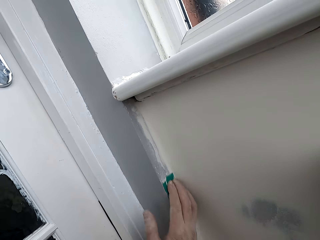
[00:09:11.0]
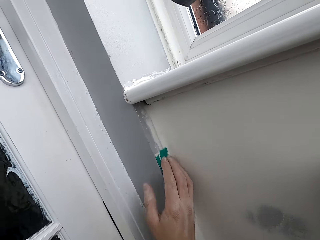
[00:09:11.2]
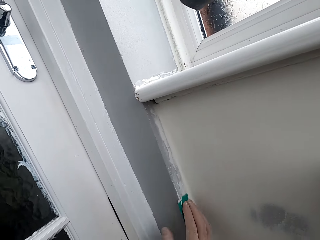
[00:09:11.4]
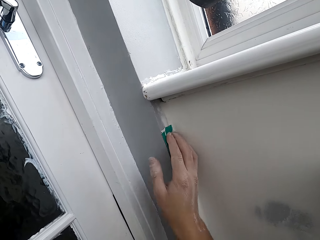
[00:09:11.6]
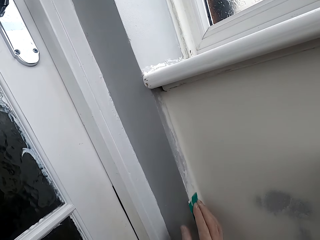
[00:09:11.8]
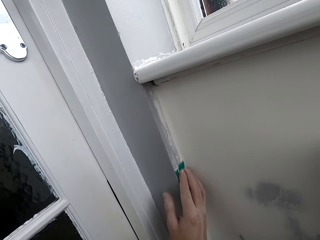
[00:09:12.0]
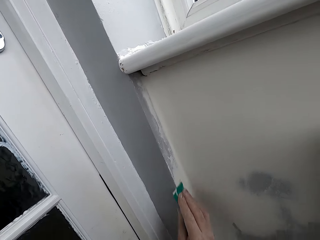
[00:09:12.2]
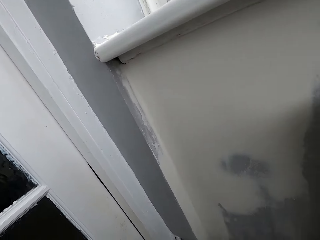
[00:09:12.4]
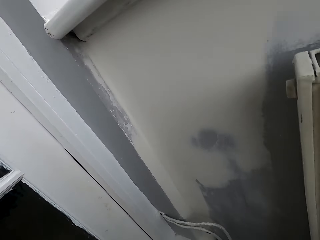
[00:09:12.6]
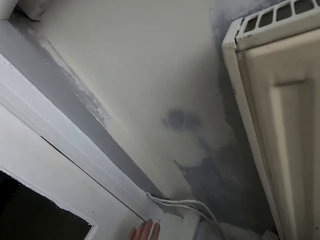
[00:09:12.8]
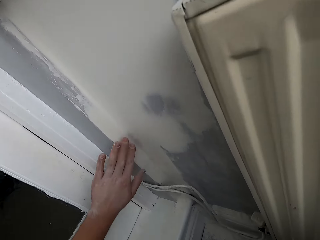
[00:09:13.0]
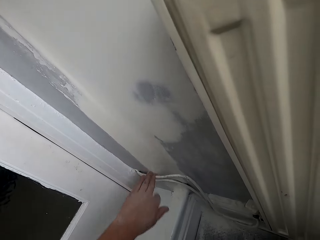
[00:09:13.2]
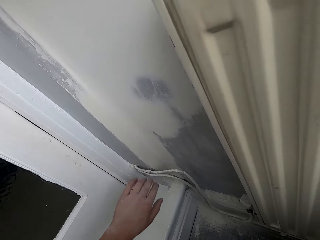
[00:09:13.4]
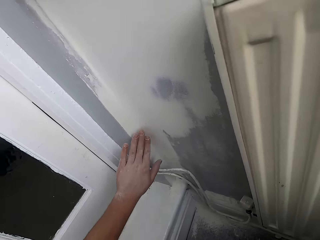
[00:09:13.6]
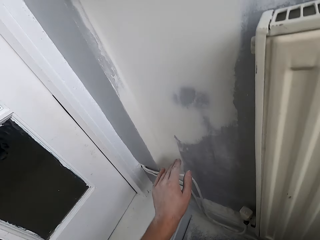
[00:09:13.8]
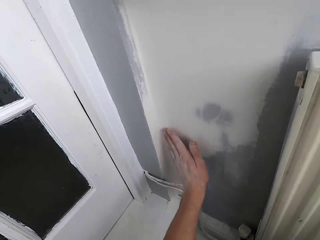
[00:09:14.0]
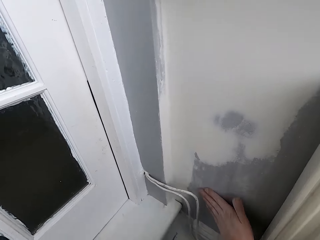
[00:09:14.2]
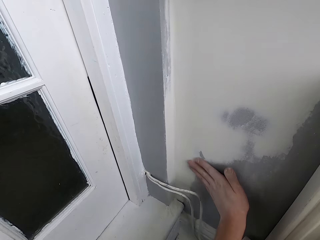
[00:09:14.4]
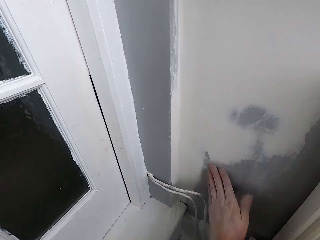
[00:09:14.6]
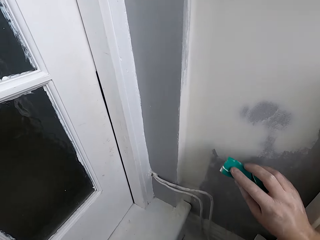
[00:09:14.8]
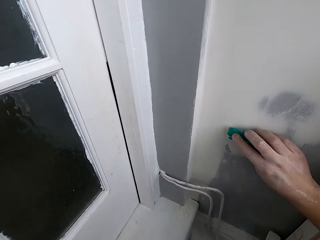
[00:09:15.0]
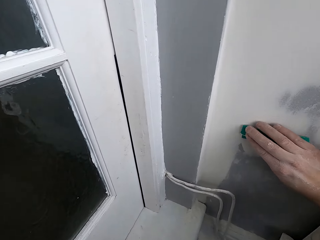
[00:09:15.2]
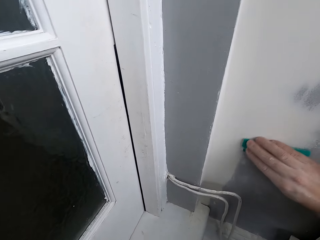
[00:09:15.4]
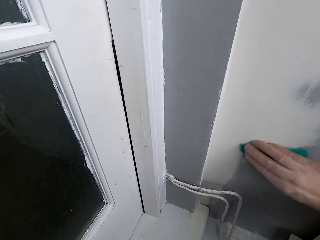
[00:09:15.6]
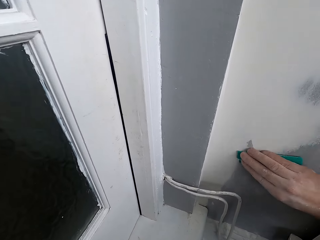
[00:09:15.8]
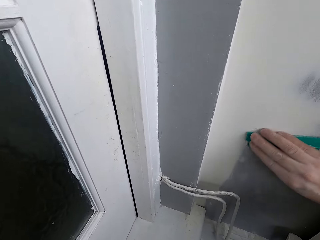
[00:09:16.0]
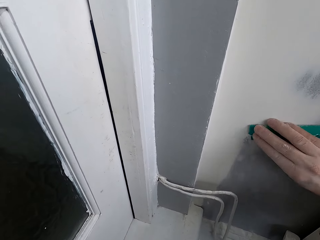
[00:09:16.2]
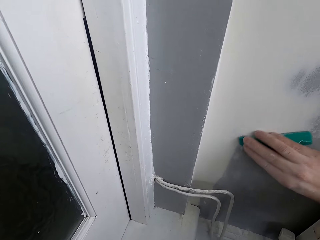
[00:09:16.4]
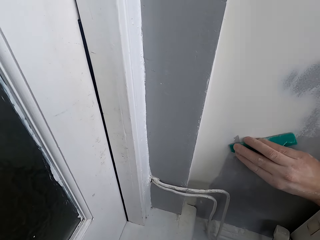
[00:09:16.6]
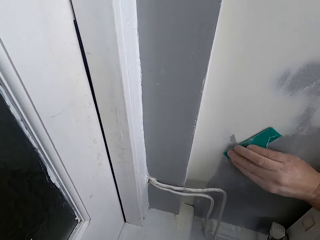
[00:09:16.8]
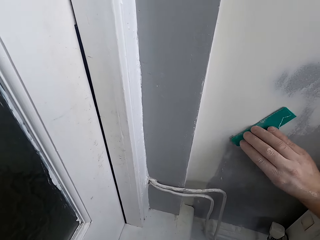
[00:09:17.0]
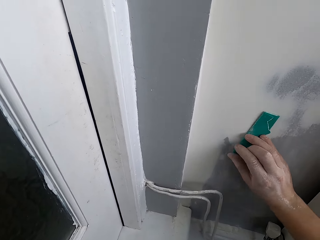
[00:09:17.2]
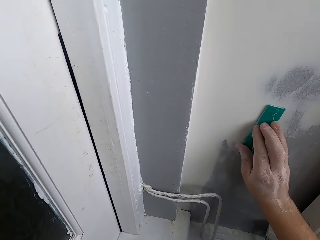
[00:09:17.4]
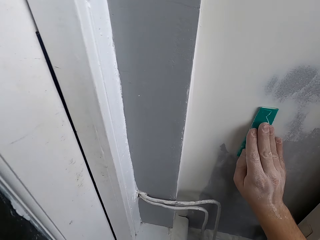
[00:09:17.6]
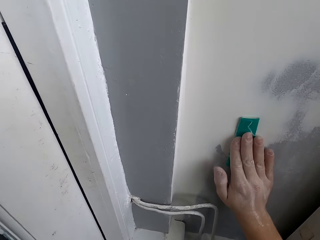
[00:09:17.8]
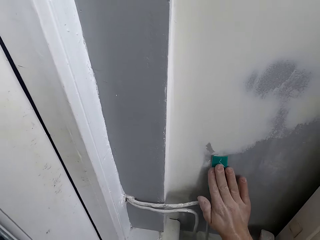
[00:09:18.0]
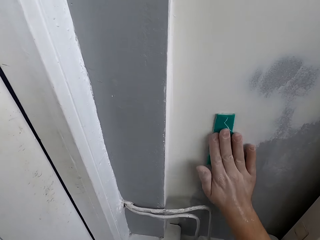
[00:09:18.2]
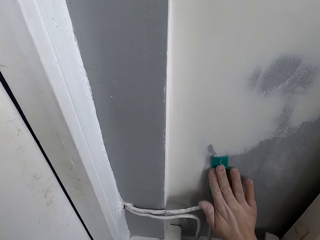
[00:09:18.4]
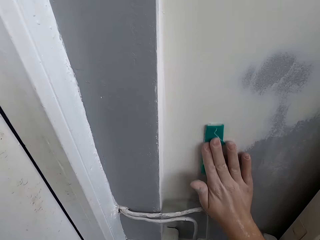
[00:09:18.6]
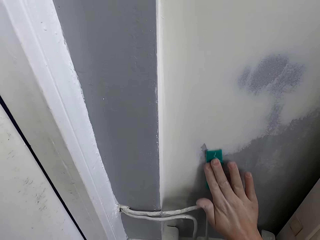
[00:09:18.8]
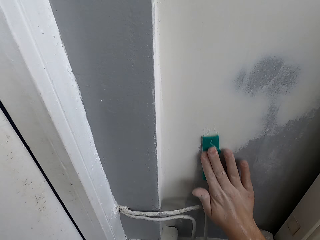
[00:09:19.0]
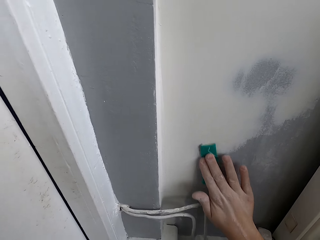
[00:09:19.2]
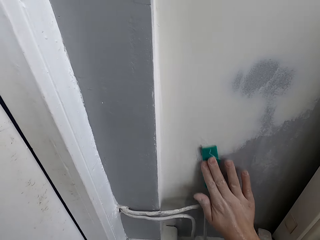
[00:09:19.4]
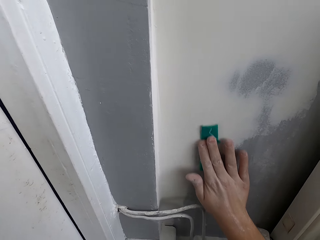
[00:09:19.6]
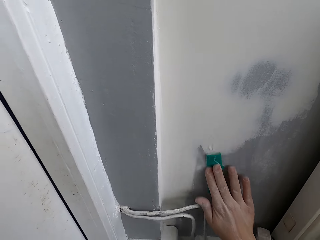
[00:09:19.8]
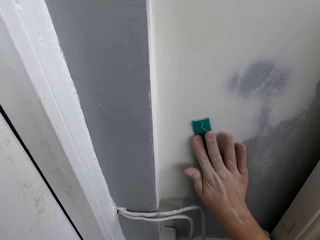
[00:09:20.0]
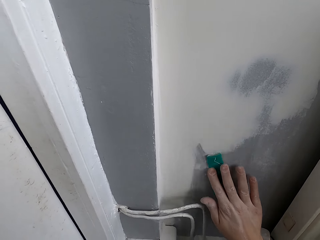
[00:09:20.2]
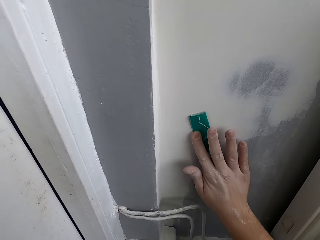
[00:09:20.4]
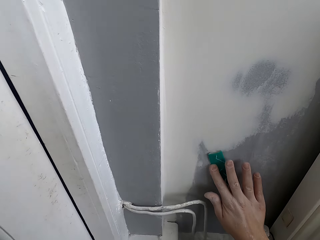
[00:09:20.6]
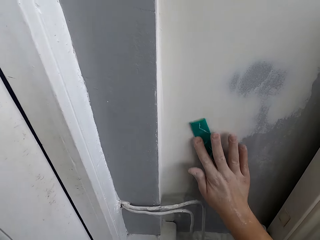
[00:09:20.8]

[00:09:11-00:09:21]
The camera wearer rubs the wall with a hand. They scrub the wall with a scrubber.

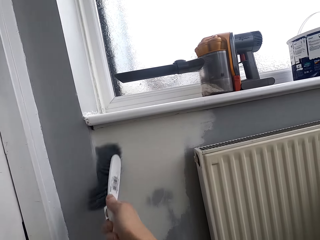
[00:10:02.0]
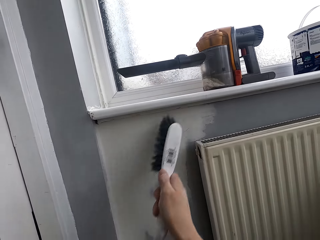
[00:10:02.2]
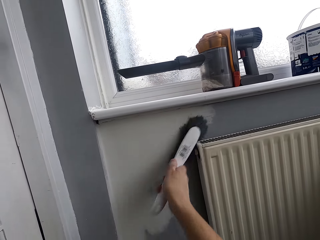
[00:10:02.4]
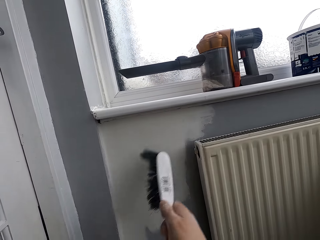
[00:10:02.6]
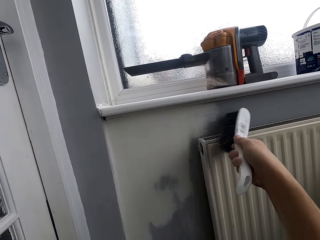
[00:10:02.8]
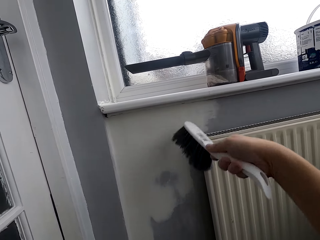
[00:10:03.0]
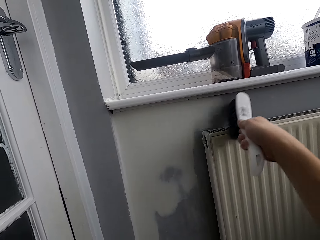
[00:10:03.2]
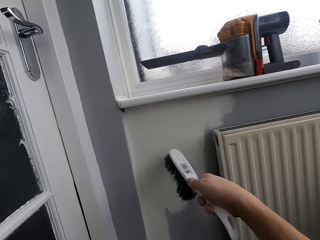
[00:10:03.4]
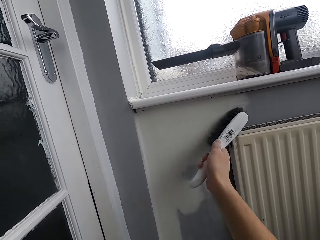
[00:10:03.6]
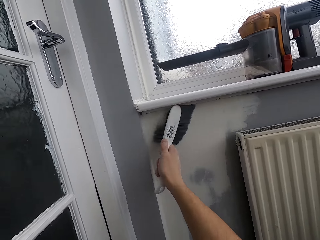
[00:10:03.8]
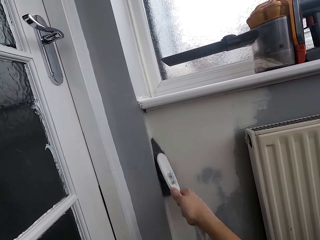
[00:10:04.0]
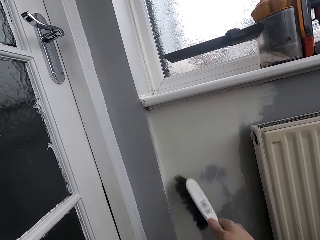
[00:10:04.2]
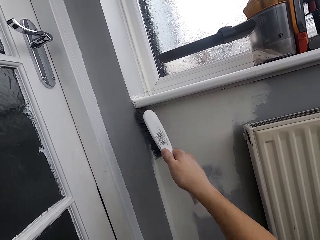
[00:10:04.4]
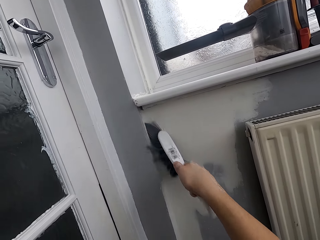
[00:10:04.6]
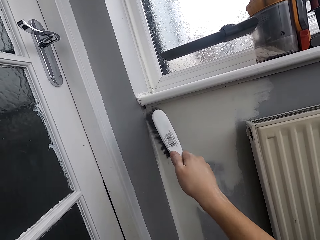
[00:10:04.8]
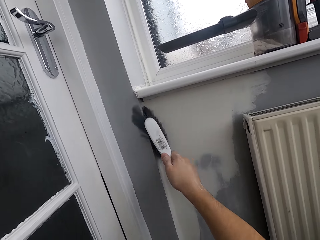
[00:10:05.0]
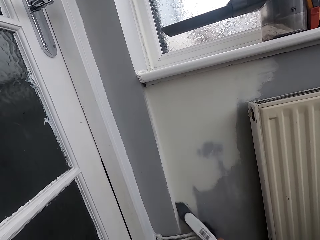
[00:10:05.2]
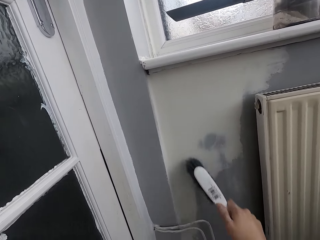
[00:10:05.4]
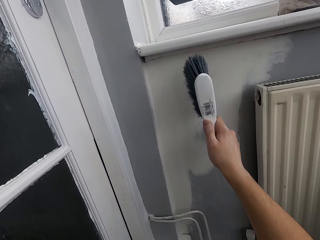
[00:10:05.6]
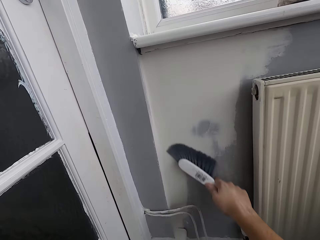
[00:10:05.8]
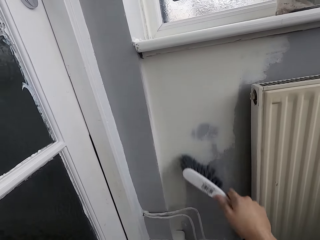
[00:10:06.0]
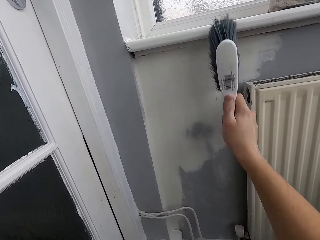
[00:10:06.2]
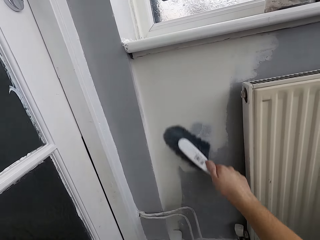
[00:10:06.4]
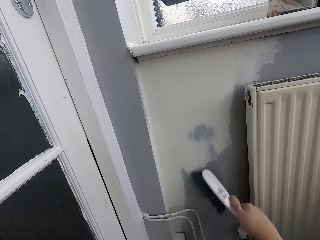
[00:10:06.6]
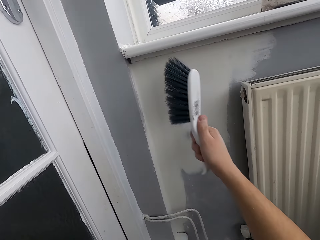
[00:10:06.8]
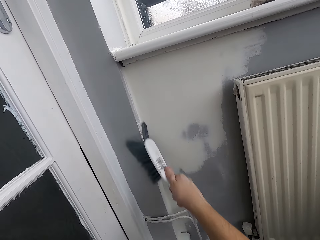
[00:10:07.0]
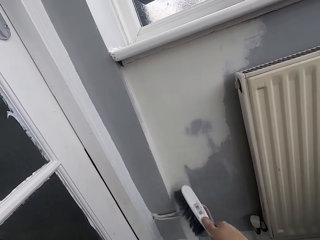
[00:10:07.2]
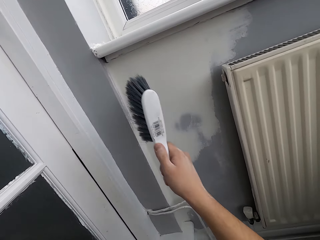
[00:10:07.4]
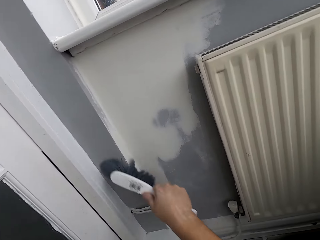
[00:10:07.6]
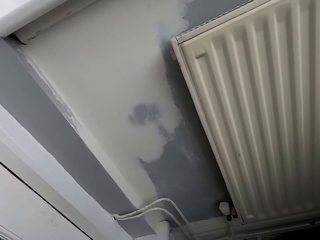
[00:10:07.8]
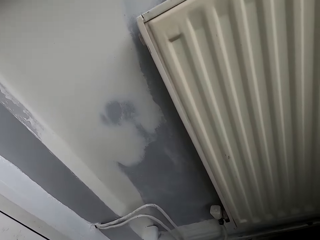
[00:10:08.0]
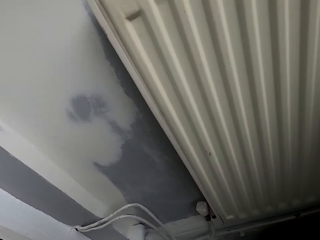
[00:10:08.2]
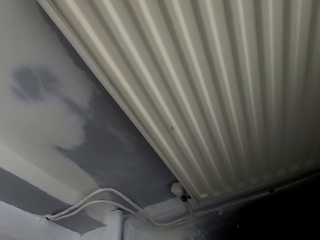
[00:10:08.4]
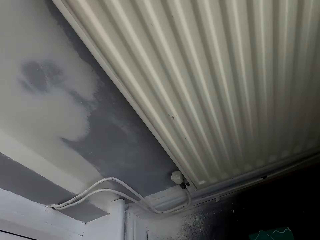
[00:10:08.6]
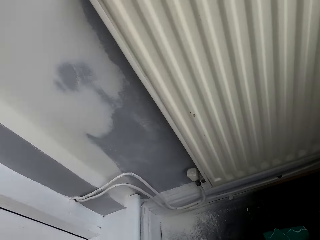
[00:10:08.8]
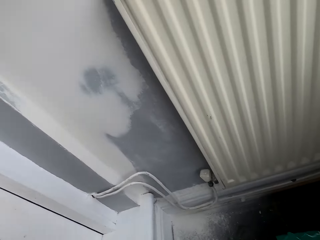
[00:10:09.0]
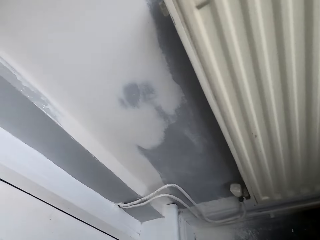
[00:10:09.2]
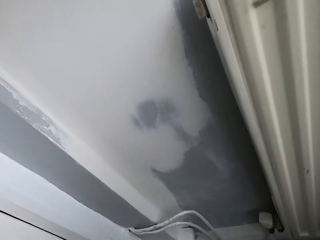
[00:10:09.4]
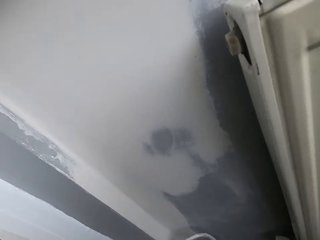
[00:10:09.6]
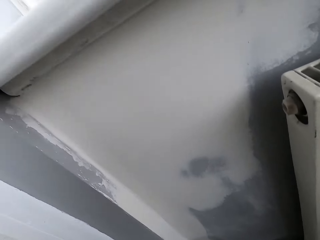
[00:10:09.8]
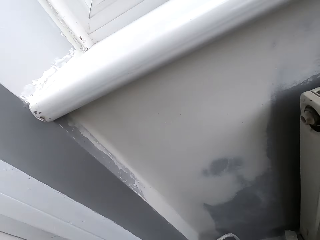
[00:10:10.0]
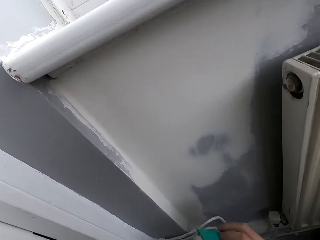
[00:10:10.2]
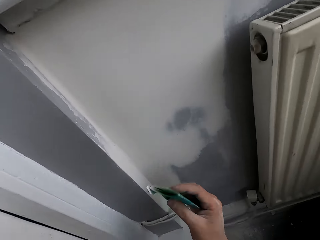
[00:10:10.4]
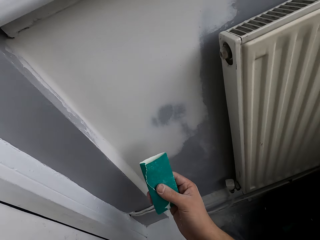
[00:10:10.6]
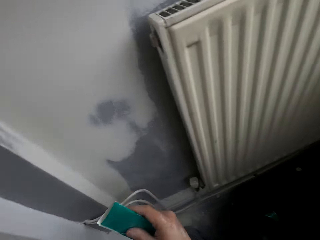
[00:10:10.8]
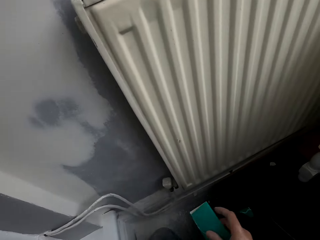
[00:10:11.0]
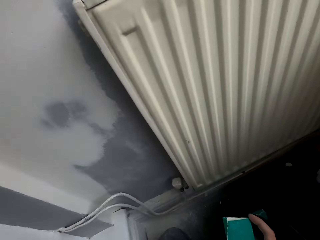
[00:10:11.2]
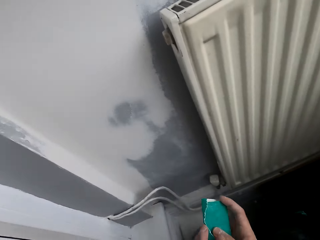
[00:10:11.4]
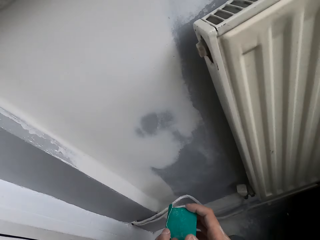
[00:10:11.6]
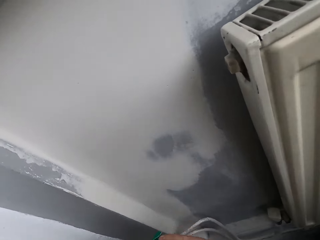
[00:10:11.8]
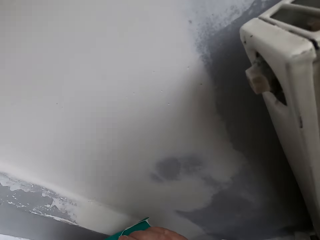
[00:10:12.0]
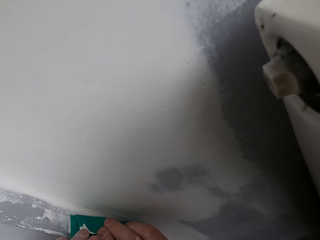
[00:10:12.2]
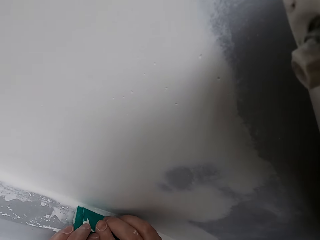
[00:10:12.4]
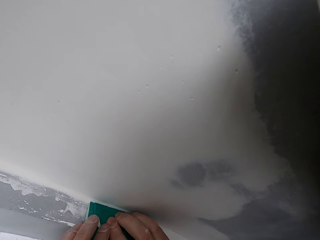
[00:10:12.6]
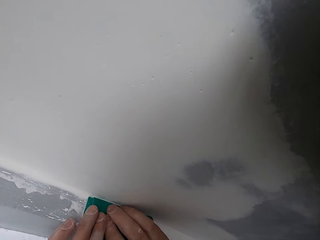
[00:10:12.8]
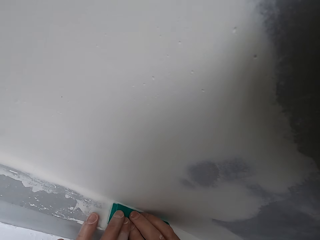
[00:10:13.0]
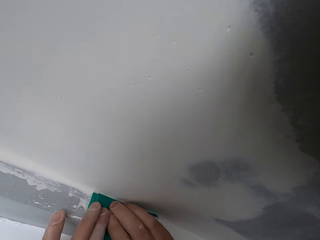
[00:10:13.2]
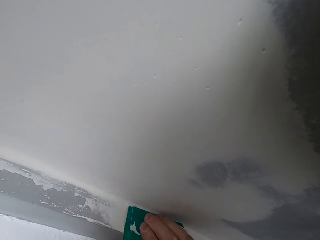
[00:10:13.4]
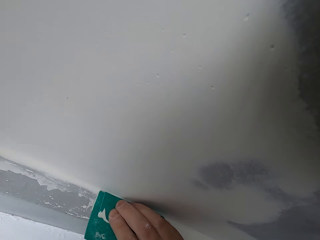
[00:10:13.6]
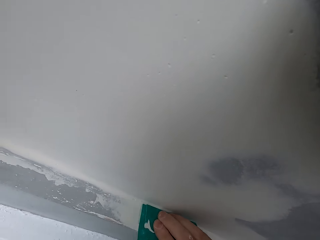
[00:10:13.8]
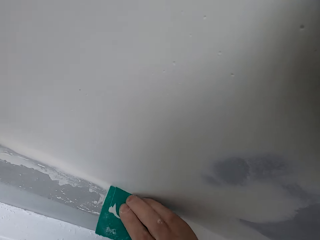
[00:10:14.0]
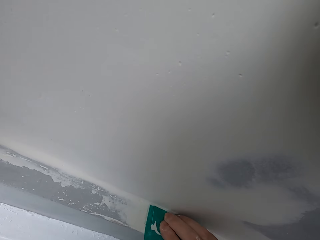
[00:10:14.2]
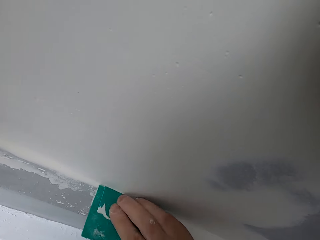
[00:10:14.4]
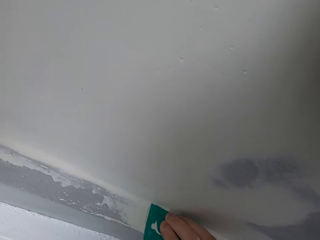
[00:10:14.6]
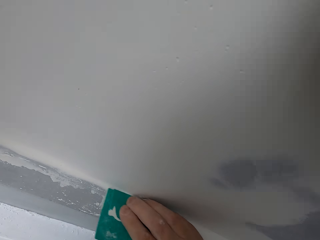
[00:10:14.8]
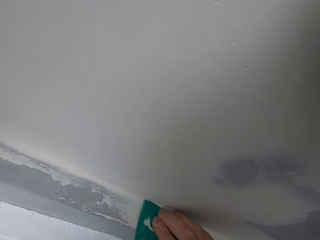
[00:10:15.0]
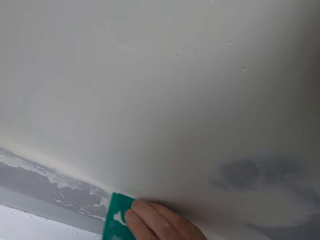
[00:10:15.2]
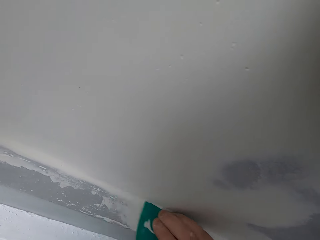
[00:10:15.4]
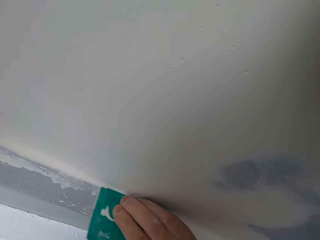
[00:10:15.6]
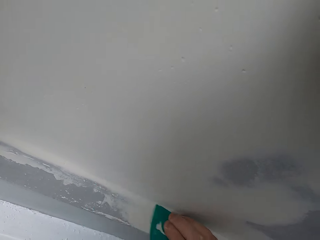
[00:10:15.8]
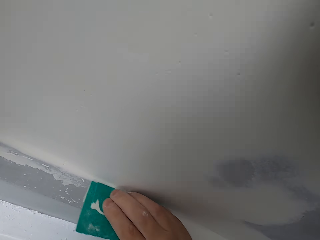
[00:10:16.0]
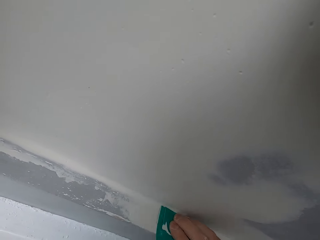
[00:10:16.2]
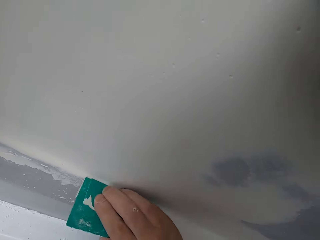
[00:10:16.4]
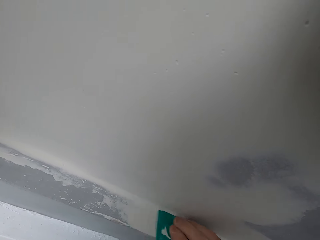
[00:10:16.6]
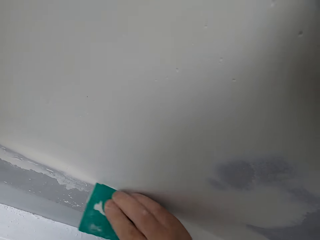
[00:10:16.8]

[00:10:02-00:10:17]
The camera wearer brushes the wall with a brush. They pick up a scrubber. They scrub the wall with the scrubber. They sand the wall edge with sandpaper.
